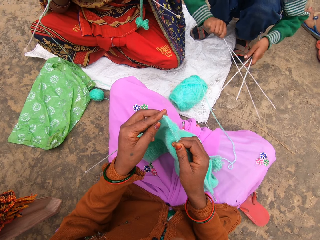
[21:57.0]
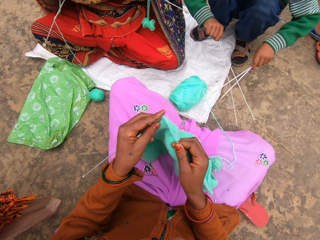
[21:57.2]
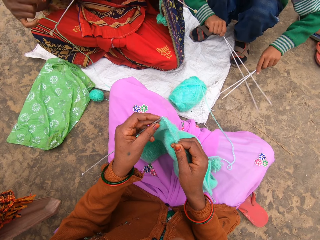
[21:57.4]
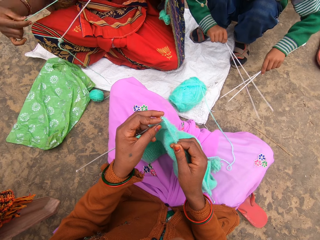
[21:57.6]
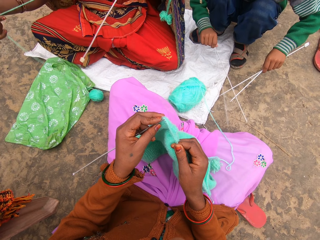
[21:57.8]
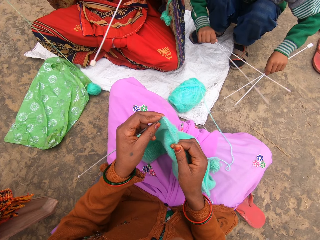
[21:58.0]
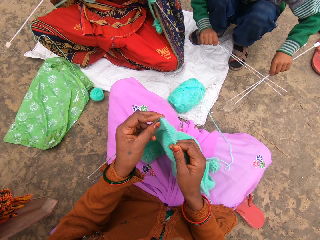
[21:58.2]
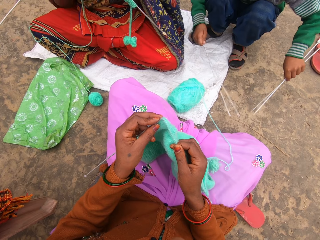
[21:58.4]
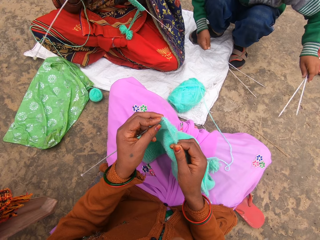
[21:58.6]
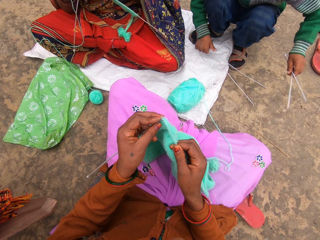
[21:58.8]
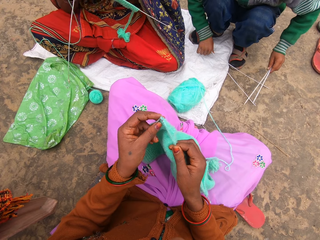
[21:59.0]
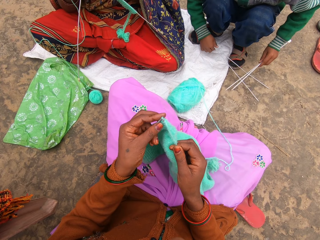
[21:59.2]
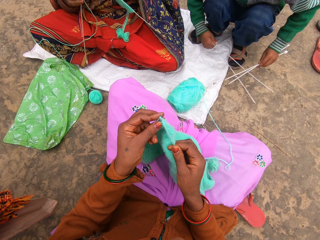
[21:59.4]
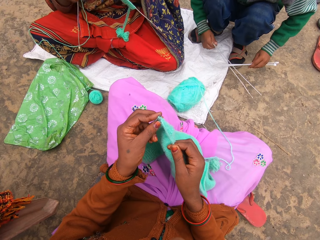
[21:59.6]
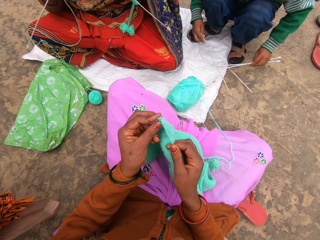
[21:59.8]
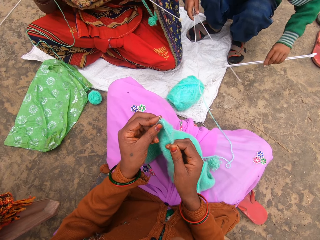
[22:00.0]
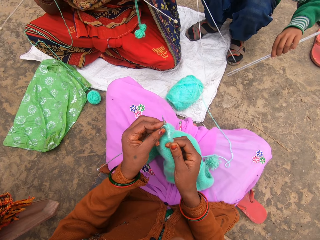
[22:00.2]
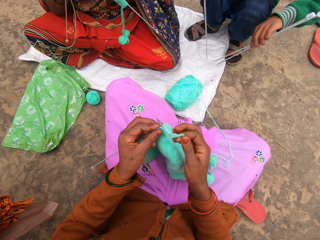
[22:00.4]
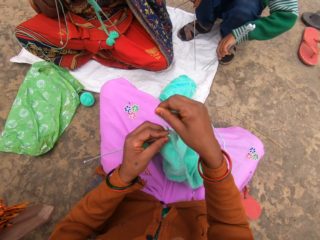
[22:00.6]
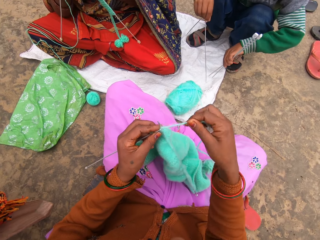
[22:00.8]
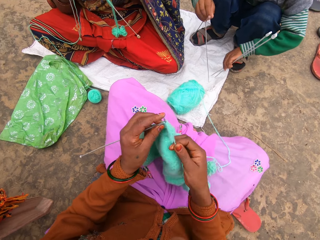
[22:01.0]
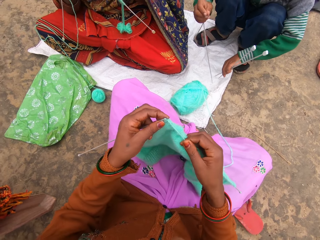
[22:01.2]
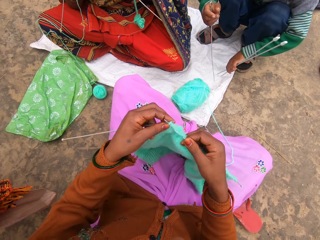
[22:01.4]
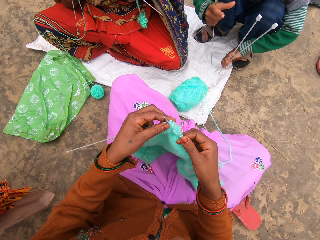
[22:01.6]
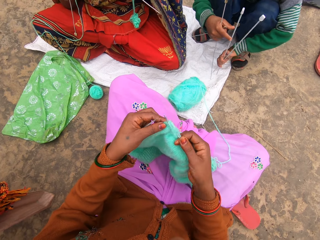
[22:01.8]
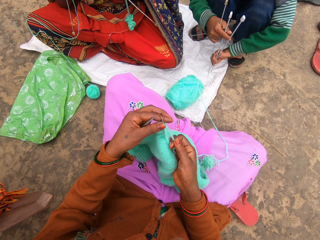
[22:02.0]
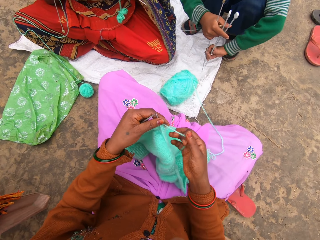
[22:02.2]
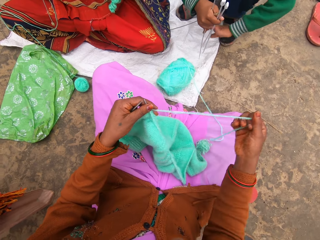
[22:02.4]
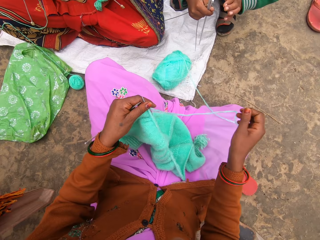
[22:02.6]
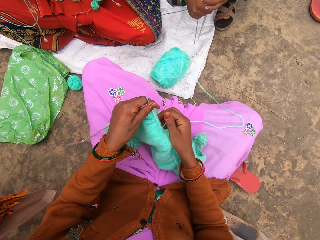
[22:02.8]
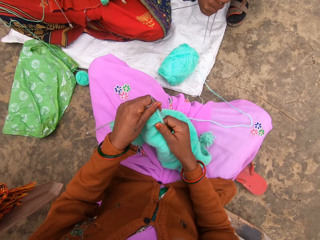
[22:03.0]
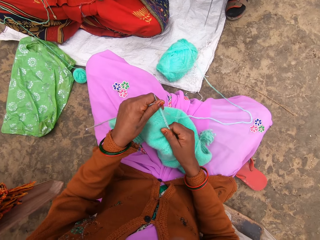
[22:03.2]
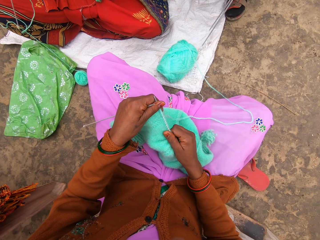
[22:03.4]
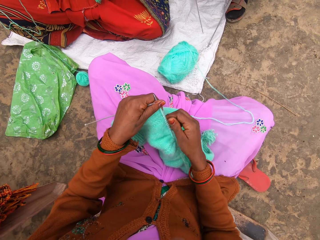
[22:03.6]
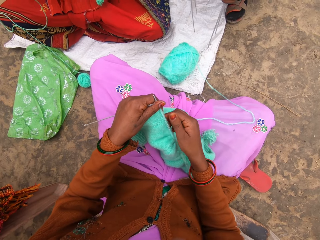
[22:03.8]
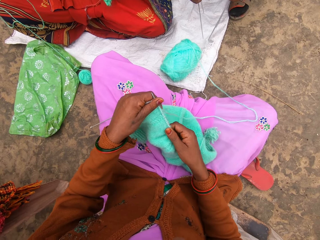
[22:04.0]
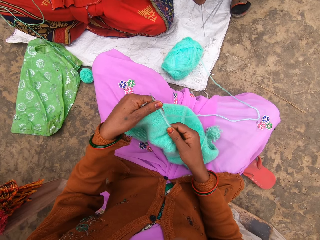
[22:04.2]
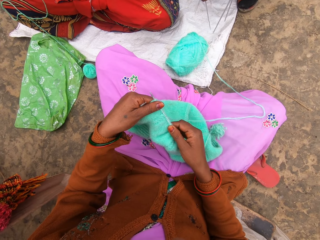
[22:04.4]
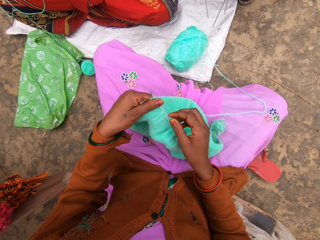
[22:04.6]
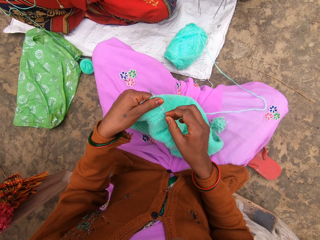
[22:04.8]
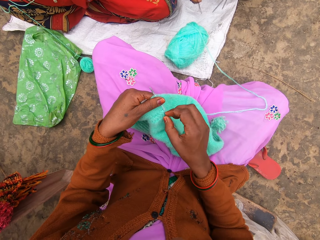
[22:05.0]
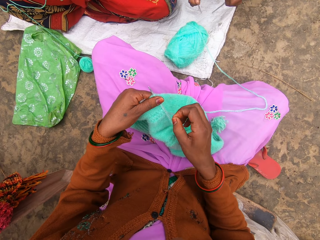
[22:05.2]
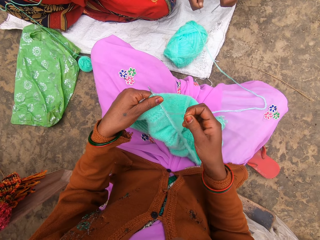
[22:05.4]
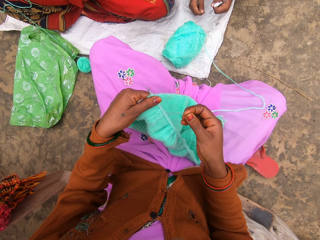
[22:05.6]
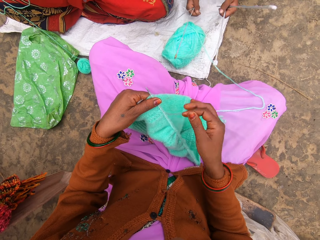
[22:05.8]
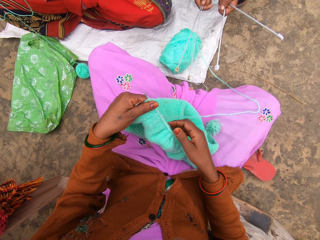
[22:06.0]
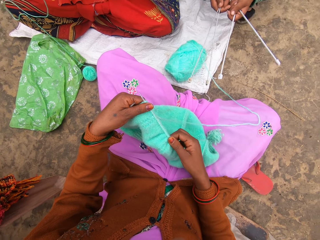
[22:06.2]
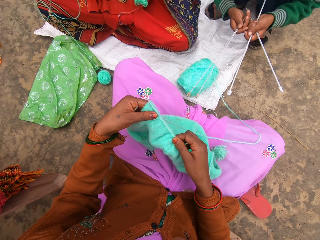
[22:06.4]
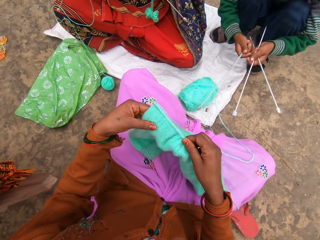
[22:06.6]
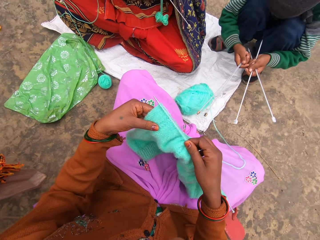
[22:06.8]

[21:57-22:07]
A person talks.

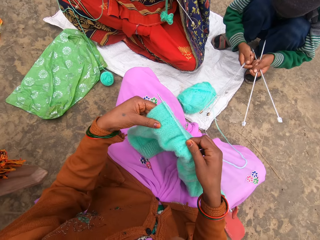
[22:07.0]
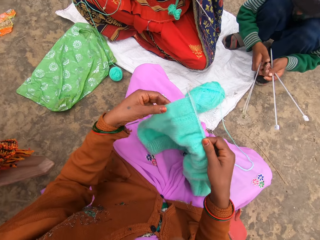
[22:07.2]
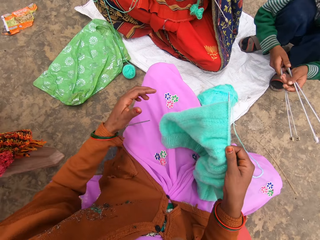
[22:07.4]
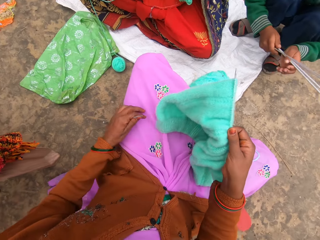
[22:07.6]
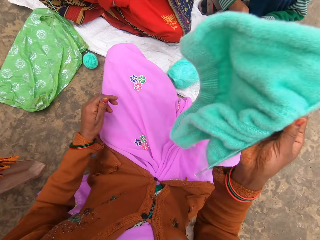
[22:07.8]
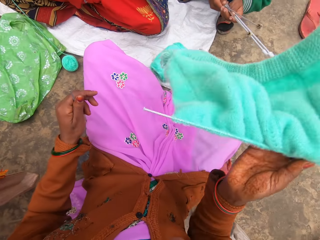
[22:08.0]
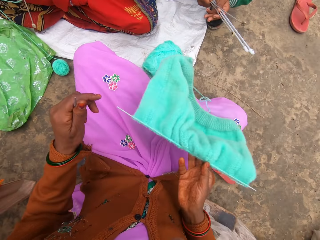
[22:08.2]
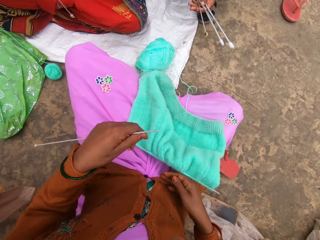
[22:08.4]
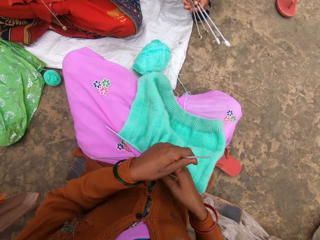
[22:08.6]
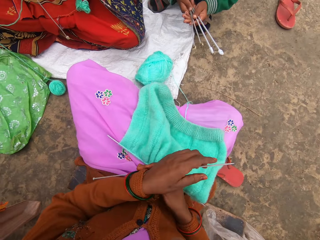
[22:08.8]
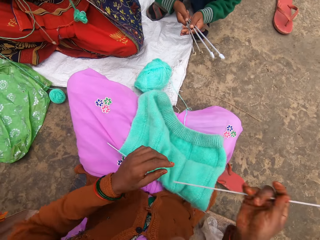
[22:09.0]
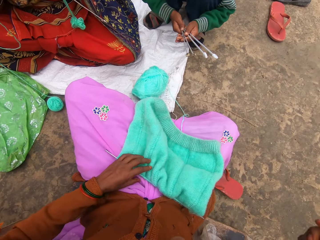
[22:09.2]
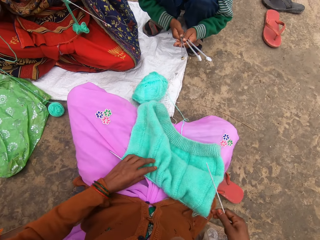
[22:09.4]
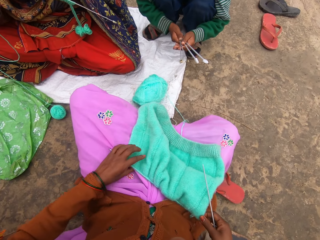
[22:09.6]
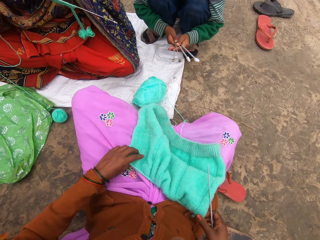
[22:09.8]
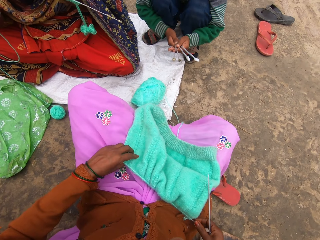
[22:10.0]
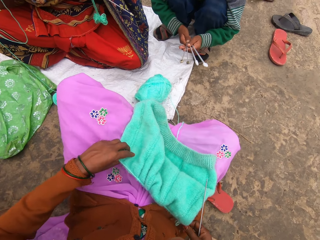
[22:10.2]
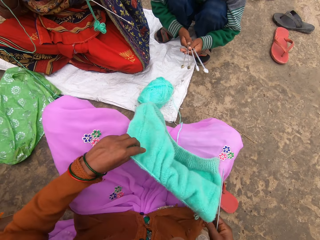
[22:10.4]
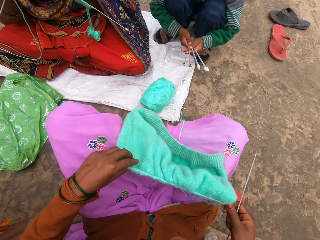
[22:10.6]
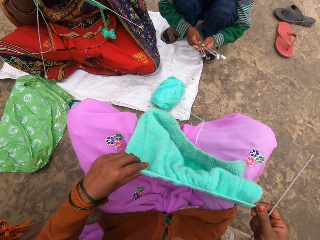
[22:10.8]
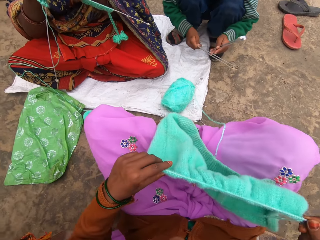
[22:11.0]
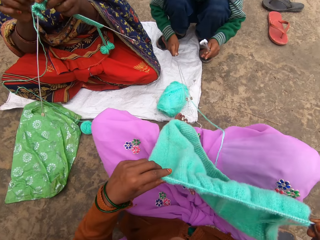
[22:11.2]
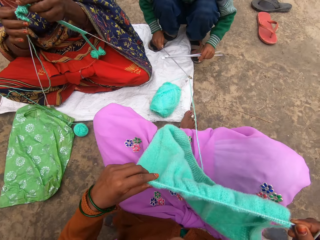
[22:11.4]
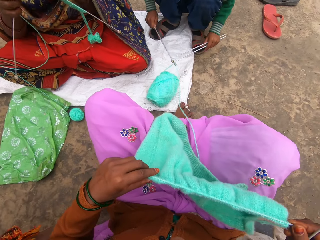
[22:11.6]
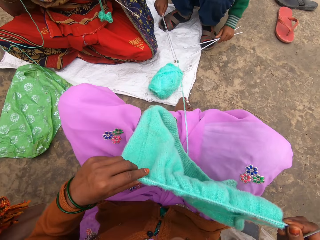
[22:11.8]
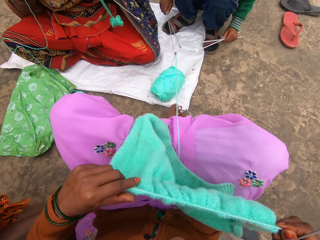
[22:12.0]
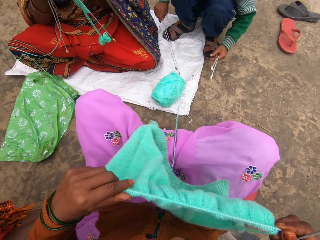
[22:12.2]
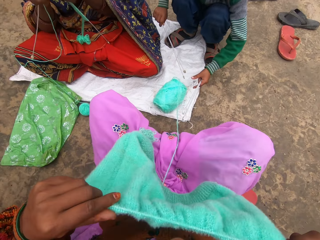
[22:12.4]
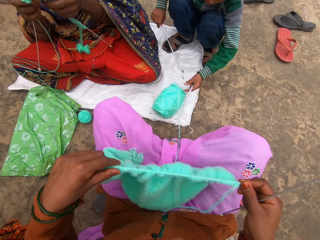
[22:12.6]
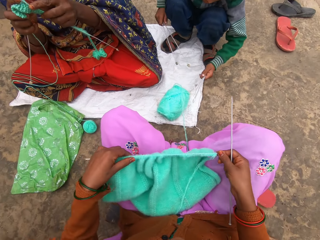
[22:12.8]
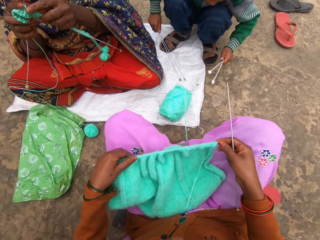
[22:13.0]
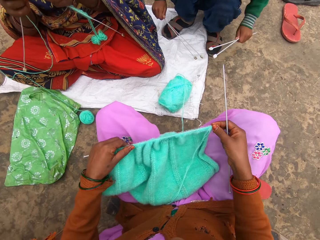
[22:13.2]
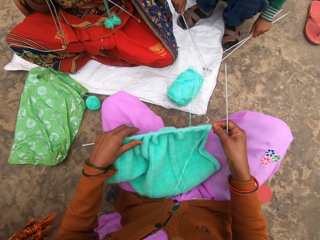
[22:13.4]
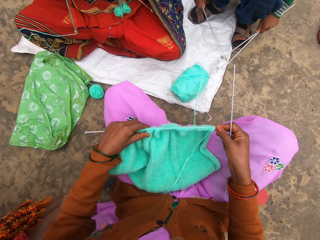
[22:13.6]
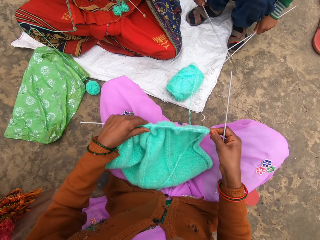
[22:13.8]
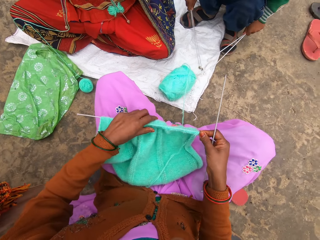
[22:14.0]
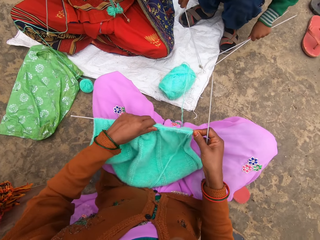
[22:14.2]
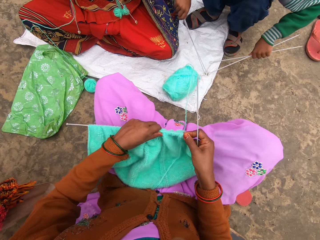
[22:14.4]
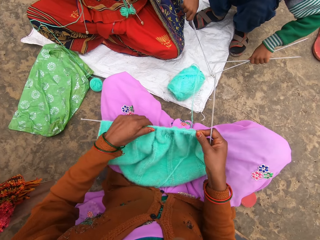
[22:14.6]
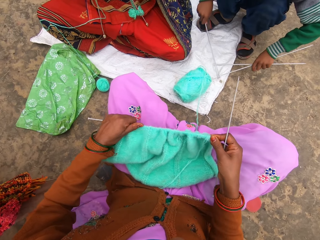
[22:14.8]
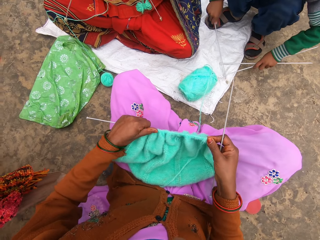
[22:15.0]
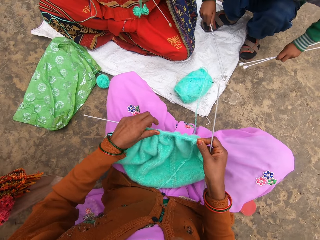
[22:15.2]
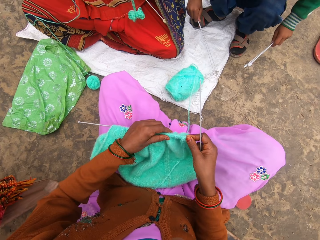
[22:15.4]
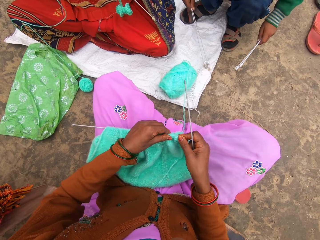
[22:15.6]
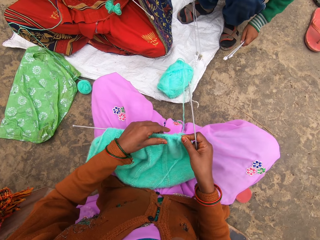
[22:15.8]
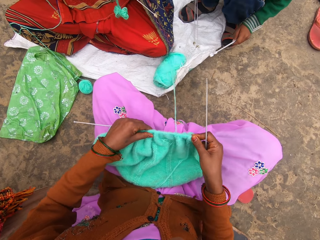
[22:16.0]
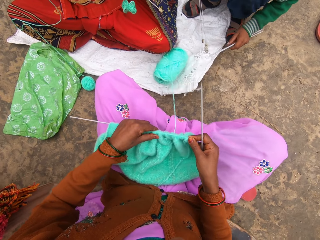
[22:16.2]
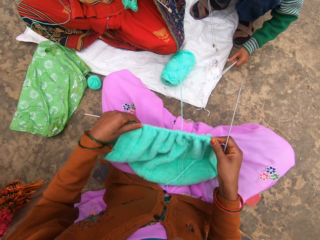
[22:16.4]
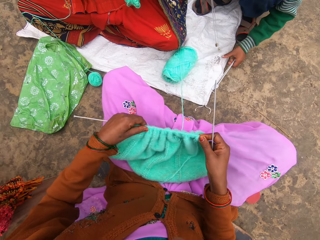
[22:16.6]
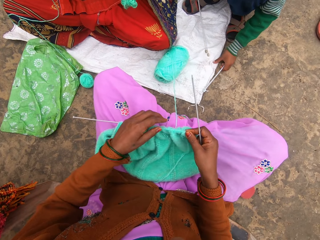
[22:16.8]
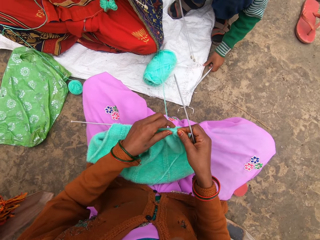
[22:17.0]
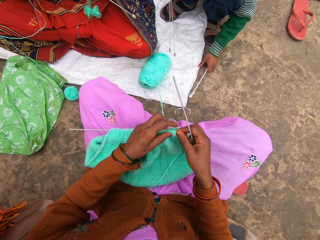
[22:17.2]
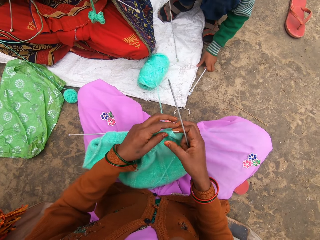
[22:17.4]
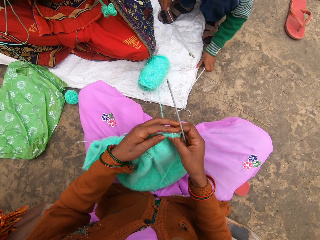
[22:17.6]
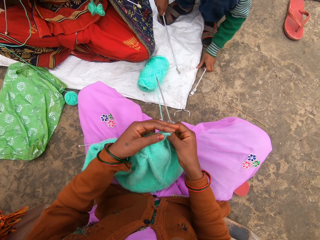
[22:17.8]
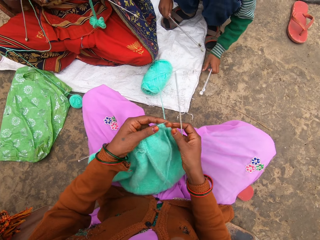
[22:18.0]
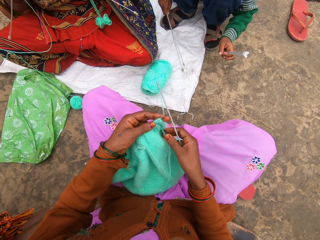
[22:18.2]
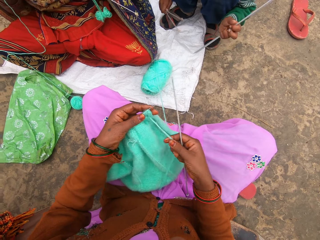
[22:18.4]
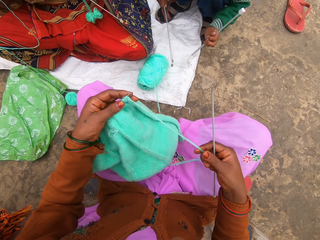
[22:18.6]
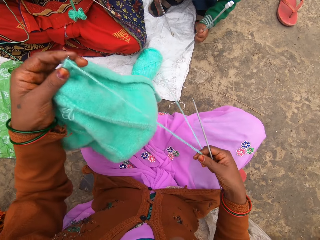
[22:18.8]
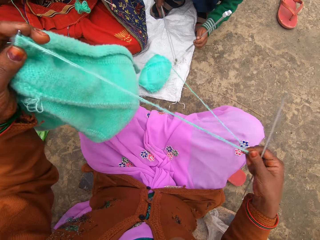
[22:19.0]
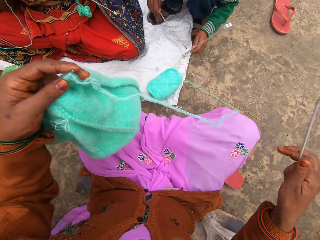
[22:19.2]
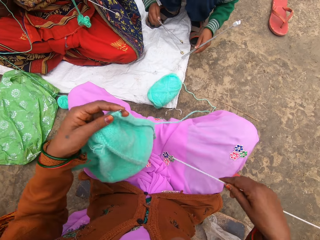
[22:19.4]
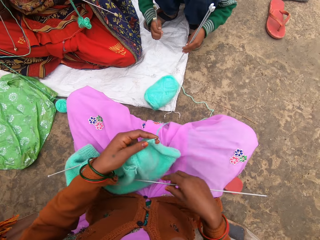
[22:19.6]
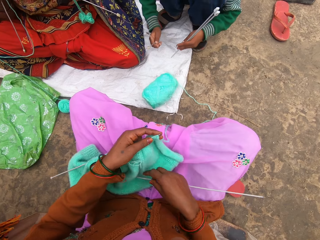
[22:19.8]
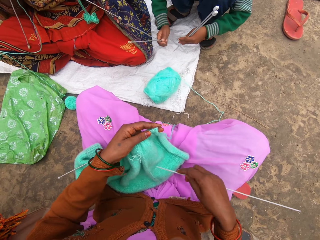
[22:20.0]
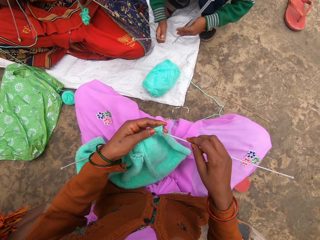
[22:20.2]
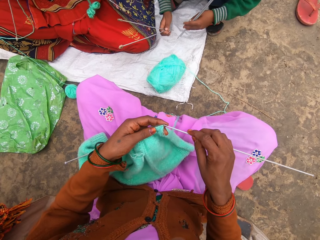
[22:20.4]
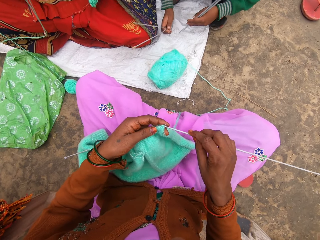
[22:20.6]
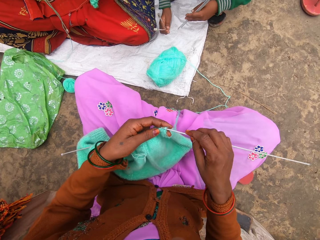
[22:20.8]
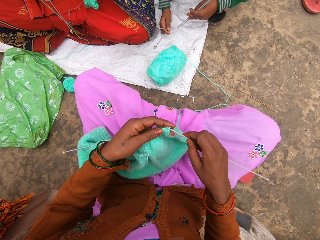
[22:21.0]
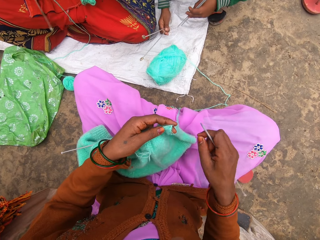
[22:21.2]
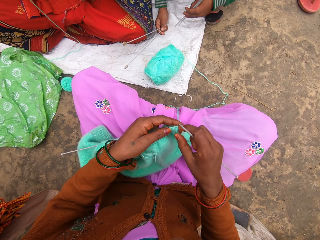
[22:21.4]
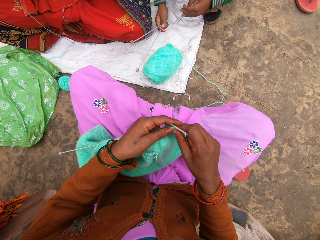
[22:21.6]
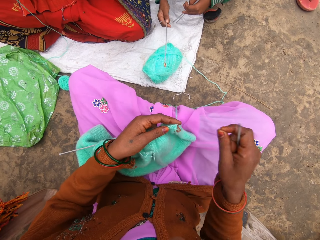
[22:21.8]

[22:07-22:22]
The camera wearer turns the woolen mat. They move a leg. A man plays with needles. The man talks.
